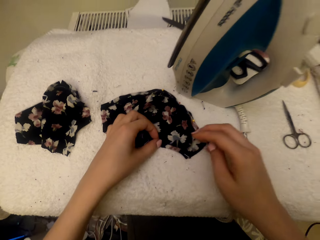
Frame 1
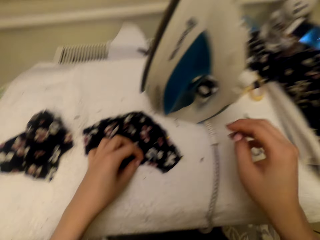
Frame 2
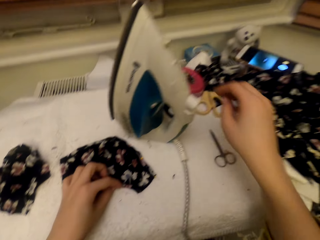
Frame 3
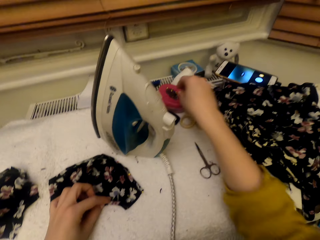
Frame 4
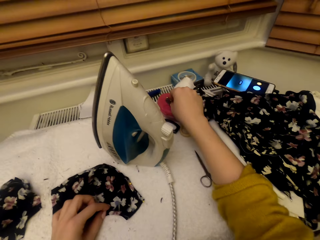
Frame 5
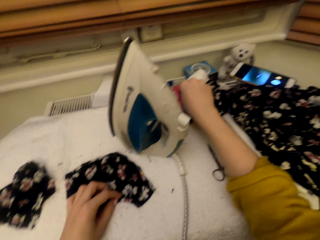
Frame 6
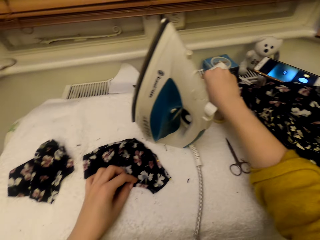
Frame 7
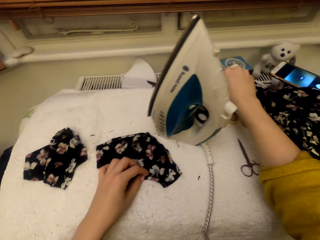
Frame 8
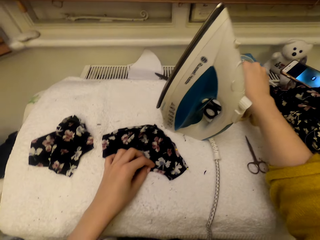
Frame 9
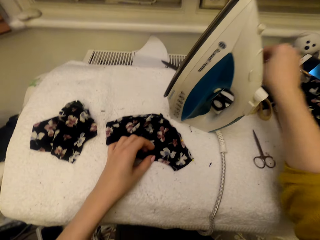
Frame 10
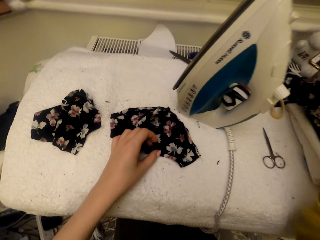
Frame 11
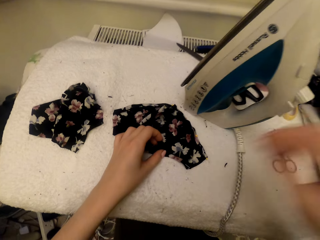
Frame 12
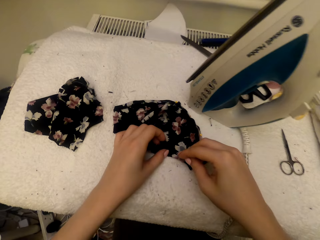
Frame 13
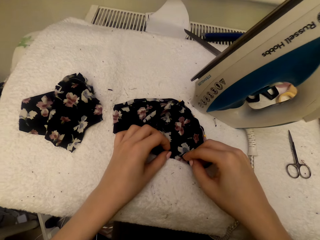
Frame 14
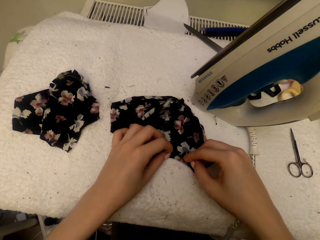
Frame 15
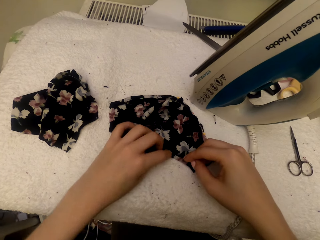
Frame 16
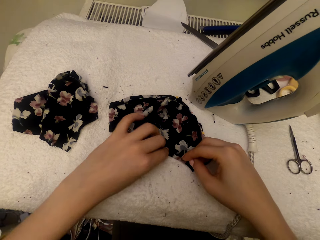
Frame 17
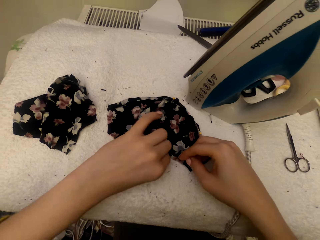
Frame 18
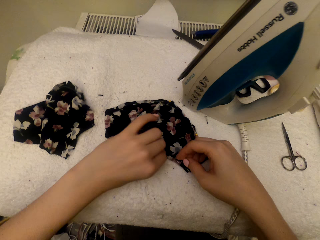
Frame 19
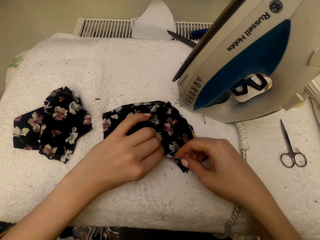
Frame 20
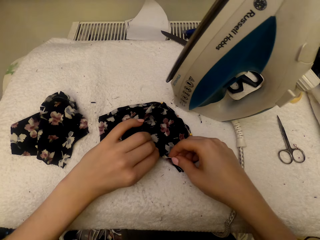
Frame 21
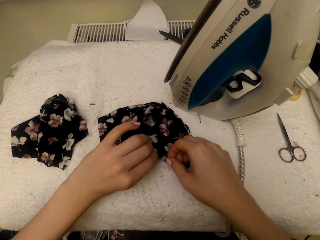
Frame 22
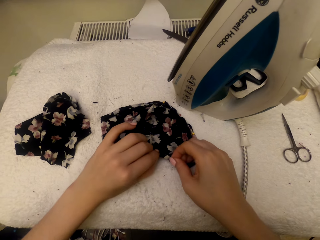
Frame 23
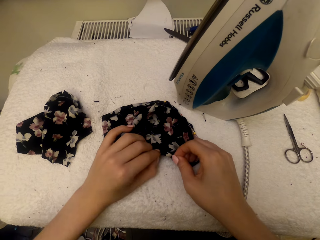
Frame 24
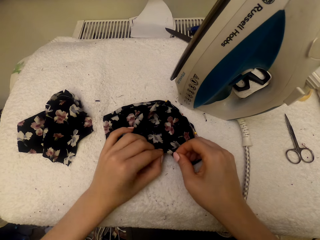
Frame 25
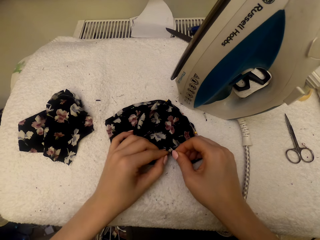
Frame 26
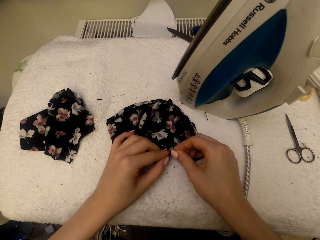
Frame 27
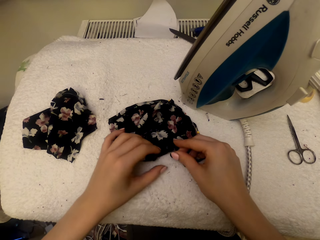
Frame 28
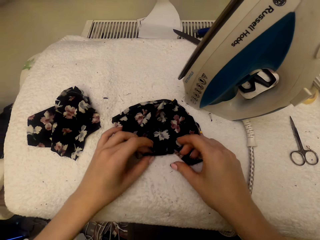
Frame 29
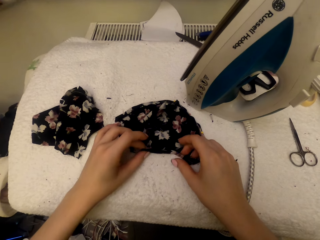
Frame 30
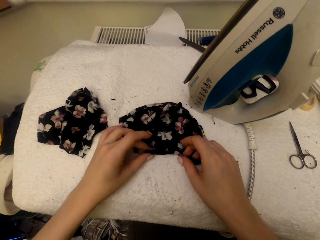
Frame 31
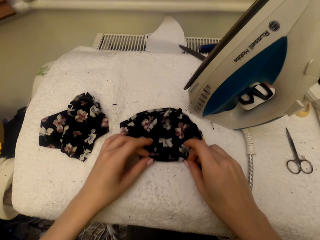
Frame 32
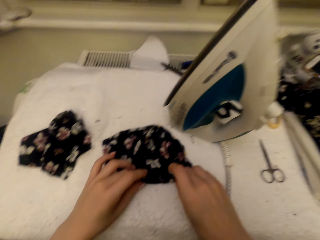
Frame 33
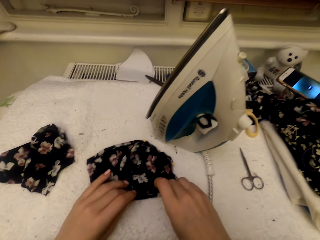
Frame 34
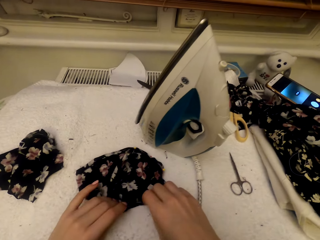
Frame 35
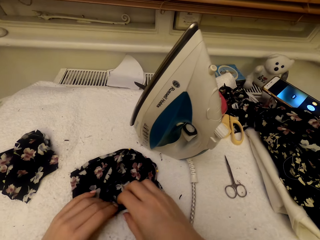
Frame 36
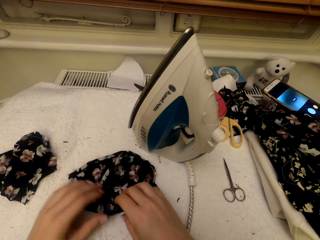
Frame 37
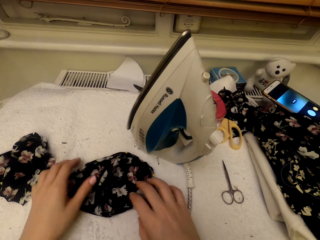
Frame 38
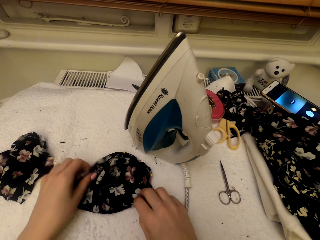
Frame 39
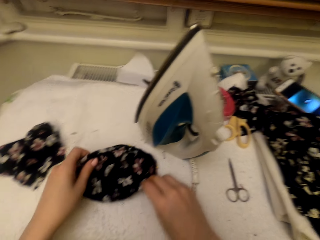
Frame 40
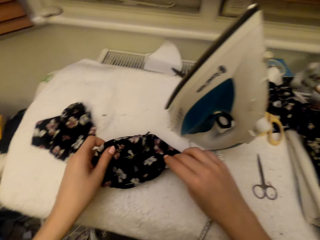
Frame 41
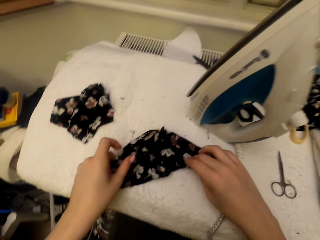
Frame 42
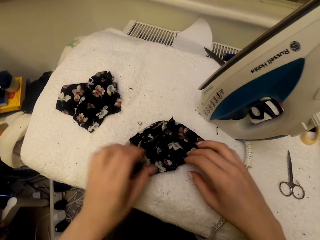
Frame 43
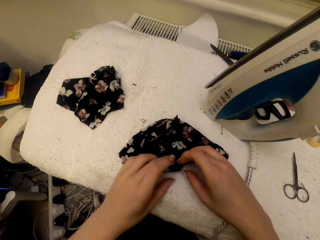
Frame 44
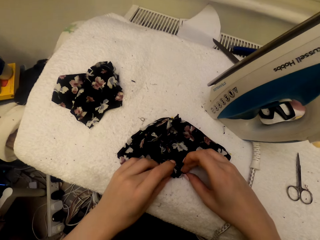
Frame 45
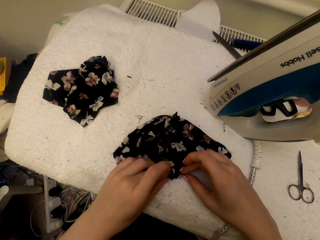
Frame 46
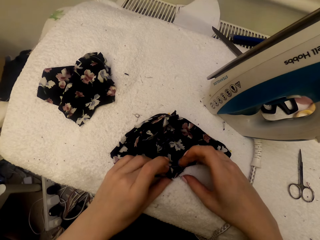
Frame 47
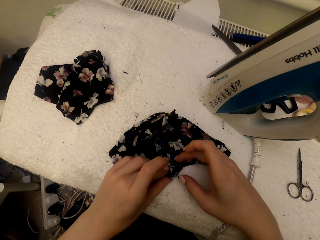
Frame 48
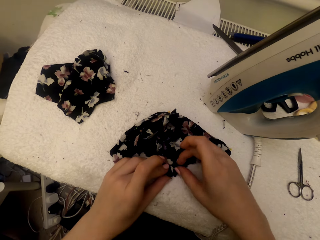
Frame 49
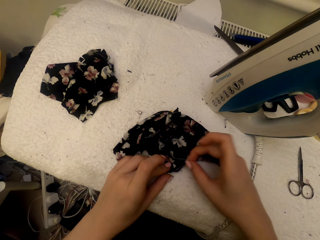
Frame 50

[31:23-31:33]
The camera wearer picks a pin. They pin the cloth material piece. They touch the cloth on top of the table. They adjust the cloth material piece.

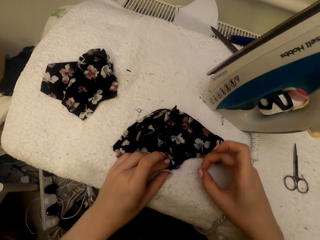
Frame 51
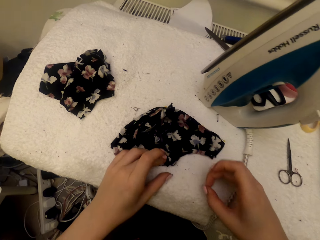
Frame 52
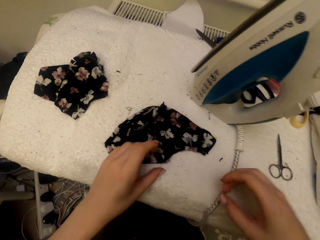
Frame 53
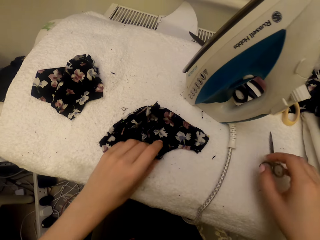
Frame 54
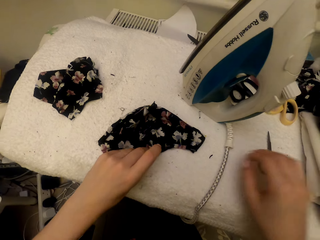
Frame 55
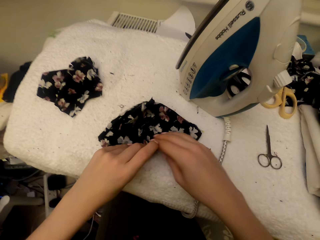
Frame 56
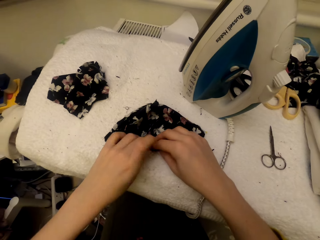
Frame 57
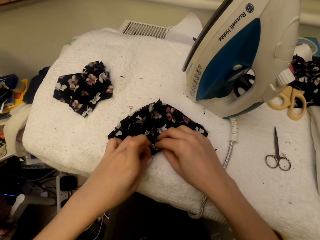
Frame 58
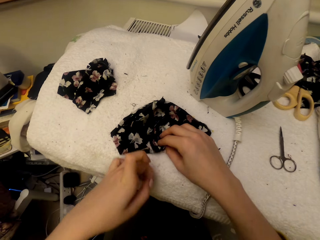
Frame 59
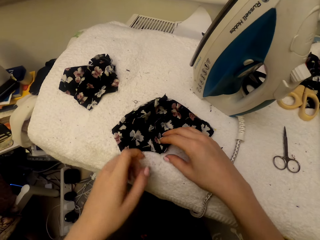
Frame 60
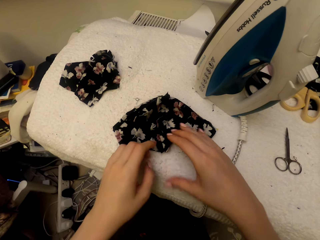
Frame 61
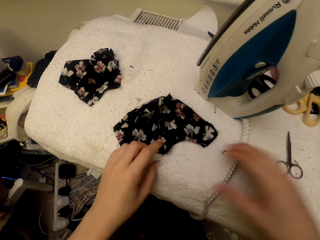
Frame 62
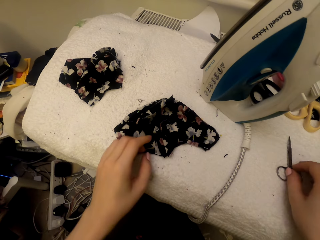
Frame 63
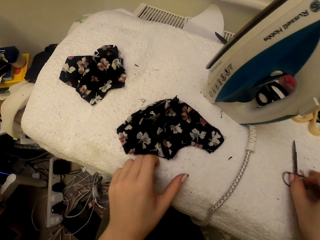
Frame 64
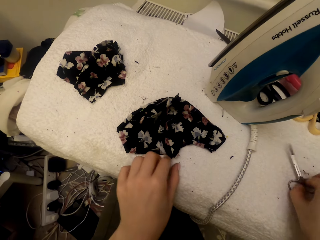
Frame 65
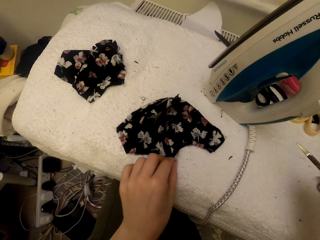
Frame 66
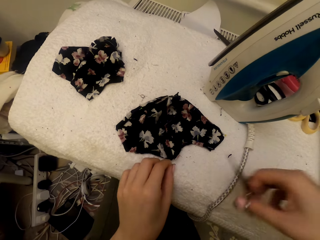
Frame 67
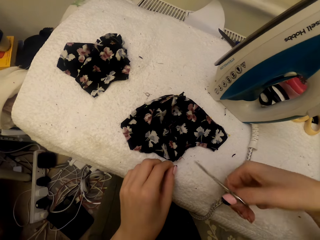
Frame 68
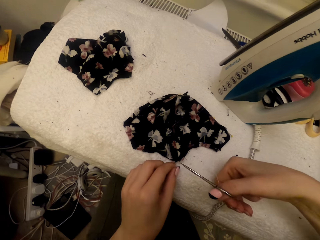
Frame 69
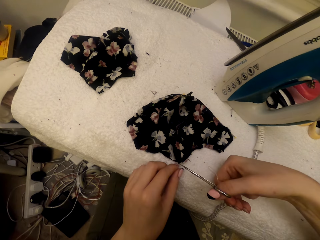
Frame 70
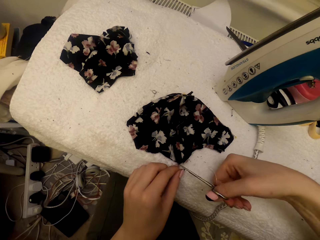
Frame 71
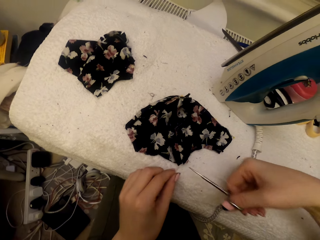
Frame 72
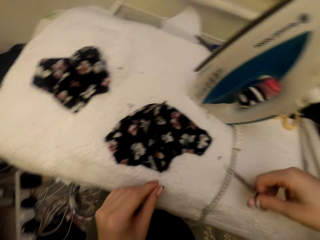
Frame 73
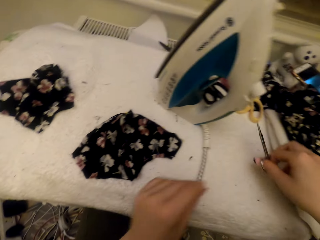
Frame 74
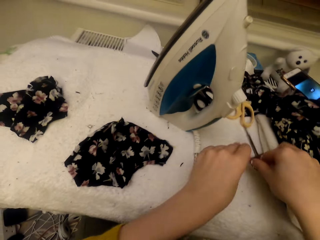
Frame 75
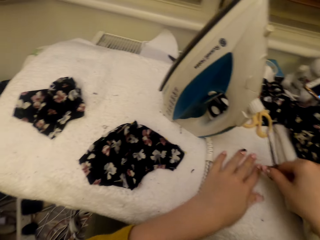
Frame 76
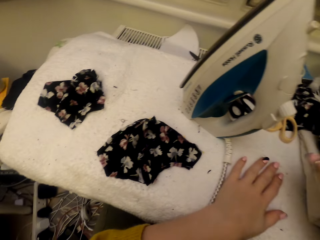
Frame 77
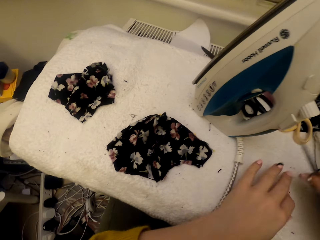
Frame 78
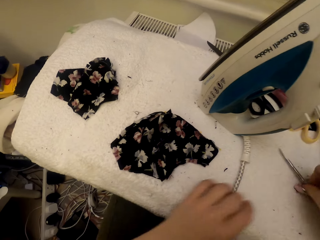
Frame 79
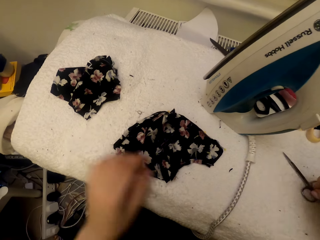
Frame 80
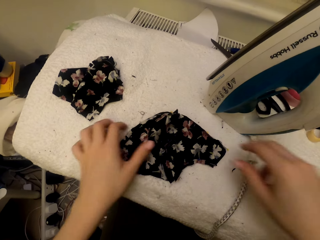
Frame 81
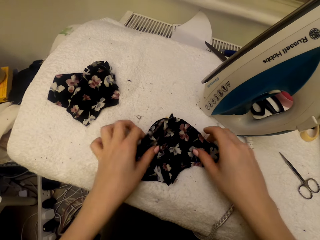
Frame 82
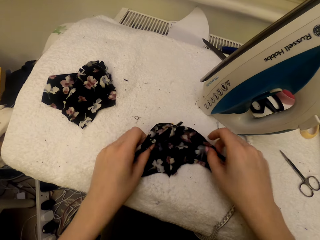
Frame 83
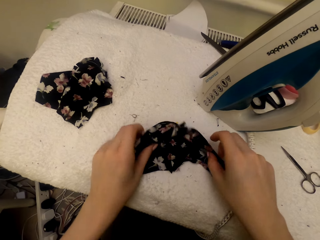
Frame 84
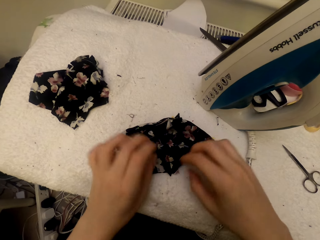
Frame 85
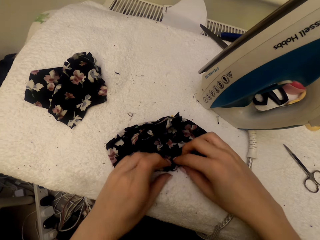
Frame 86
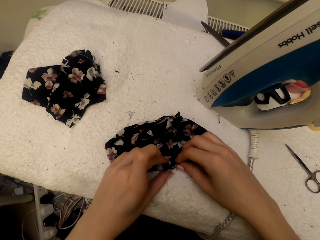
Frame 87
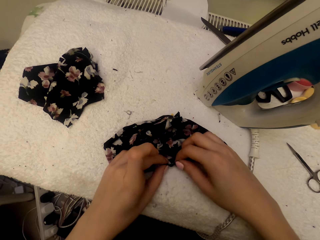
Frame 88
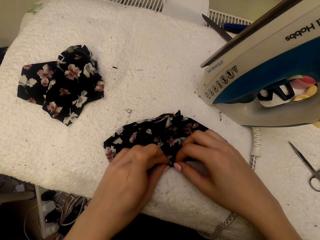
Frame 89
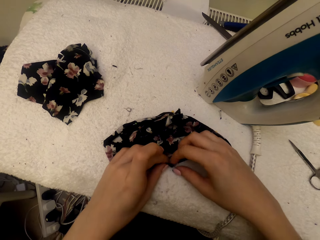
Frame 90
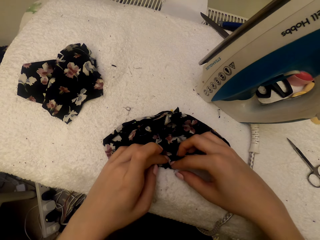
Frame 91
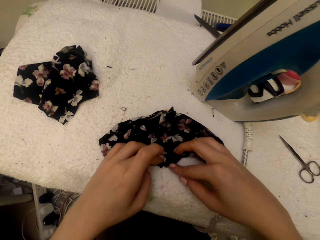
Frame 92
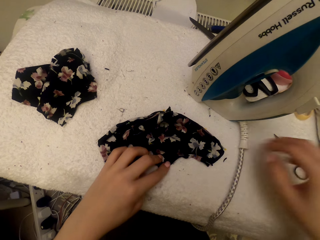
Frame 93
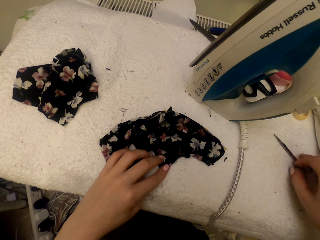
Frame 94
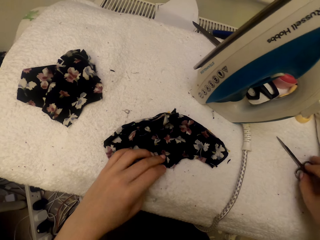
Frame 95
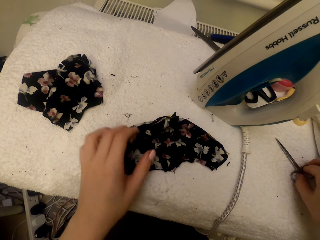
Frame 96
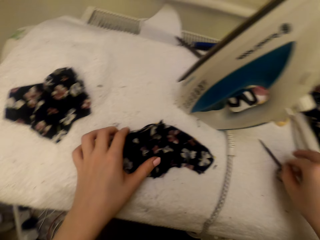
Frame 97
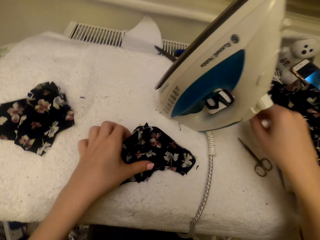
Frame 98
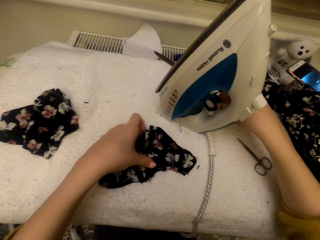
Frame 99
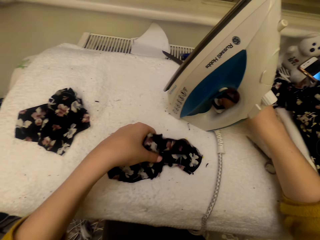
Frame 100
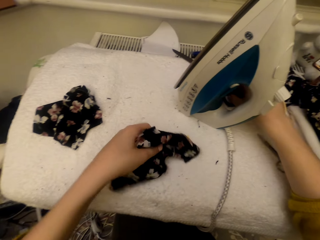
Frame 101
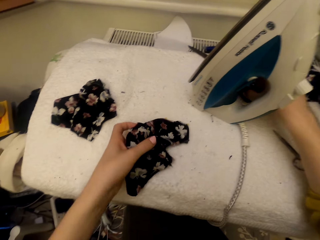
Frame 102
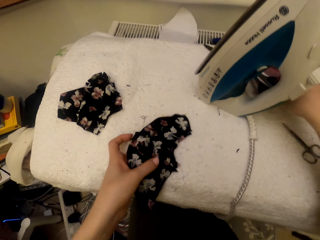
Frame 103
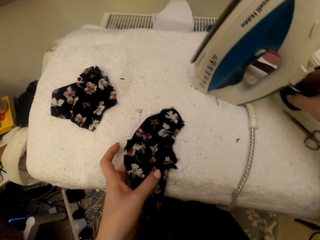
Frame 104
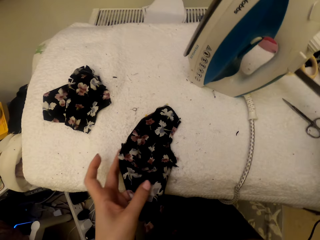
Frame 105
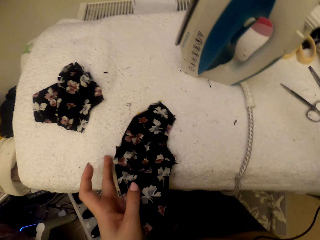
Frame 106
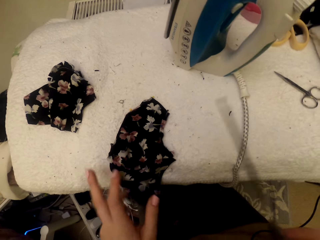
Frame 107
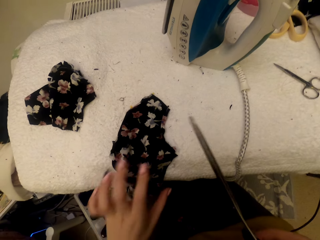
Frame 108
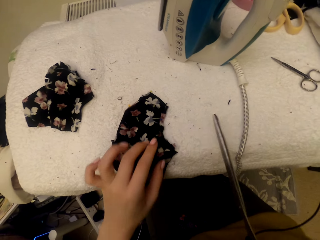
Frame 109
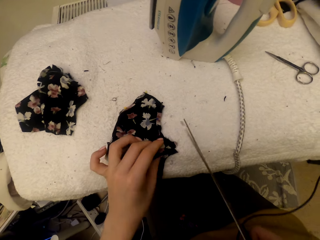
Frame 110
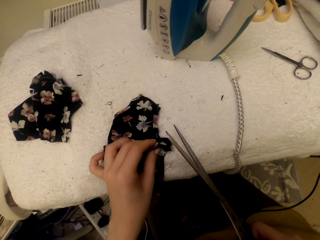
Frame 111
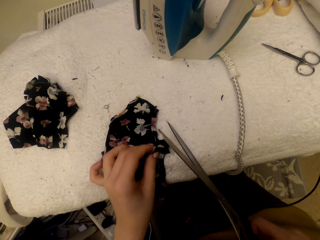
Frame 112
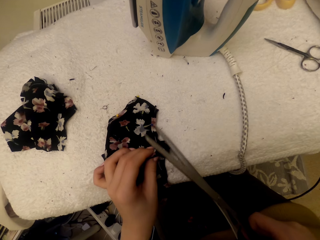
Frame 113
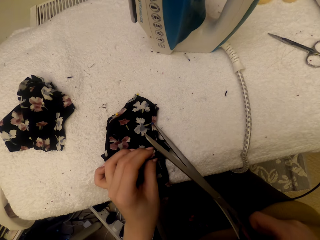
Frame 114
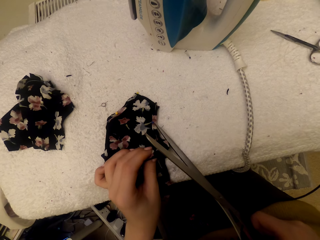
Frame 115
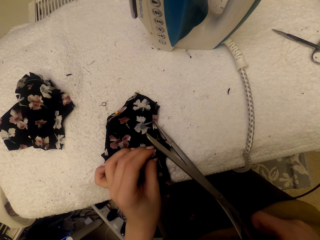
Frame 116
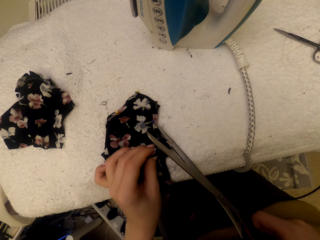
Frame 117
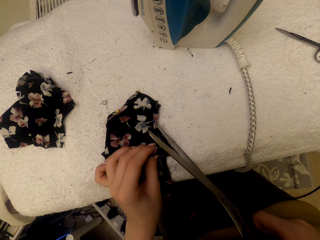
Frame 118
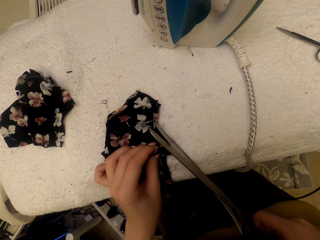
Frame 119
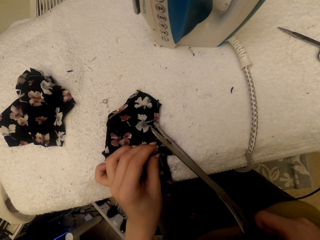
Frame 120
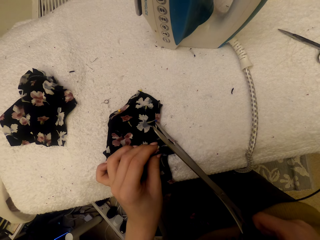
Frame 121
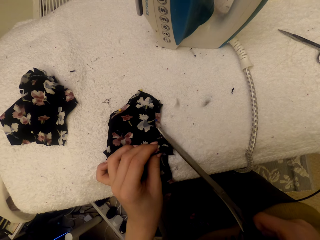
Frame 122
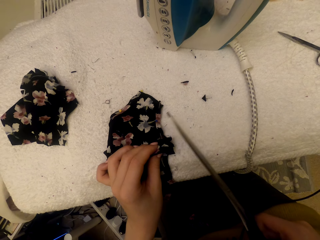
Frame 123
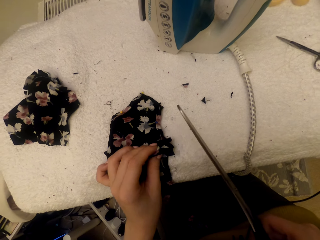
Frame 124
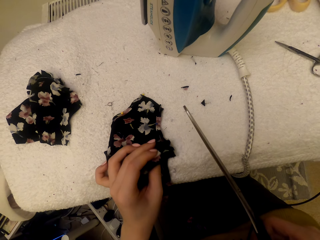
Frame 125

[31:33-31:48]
The camera wearer picks up the scissors on top of the table. They cut the cloth material piece edge. They put the scissors on the worktable. They adjust the cloth material piece. They touch the cloth on top of the table. They pick up the scissors on top of the table. They hold the scissors. They pick up the scissors on top of the table again. They adjust the cloth material piece. They cut the cloth material piece using the scissors.
